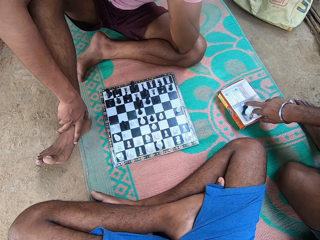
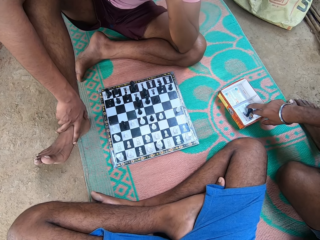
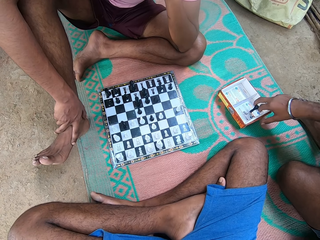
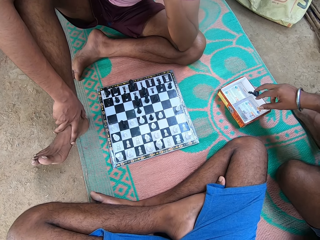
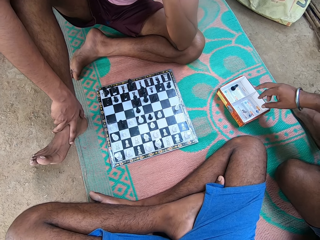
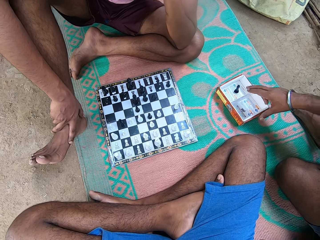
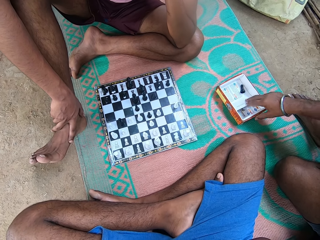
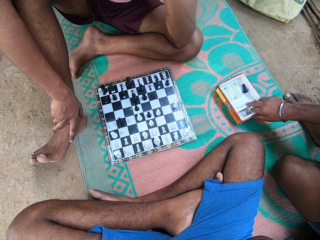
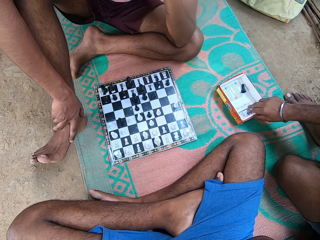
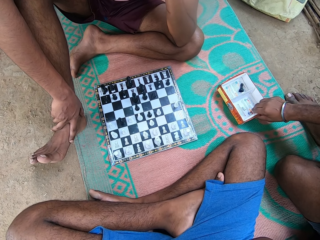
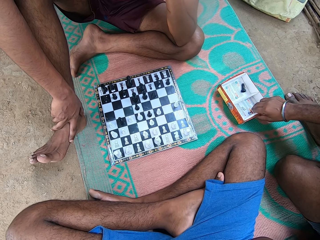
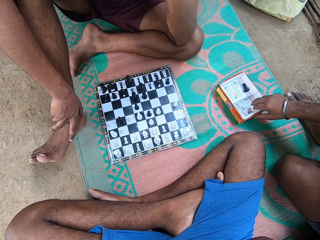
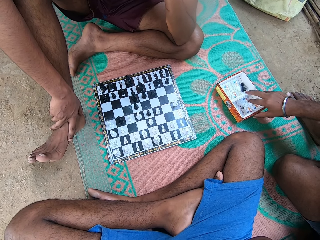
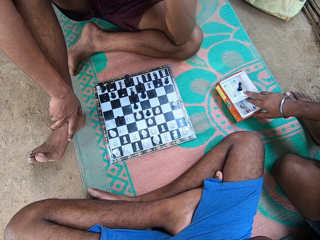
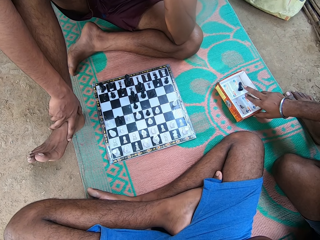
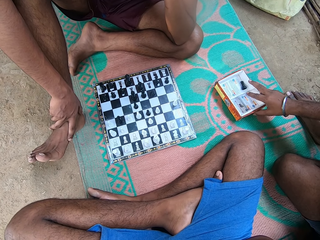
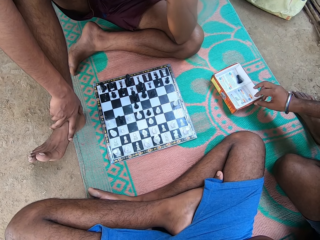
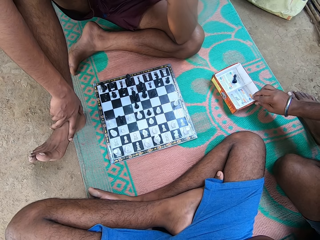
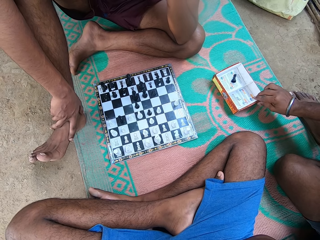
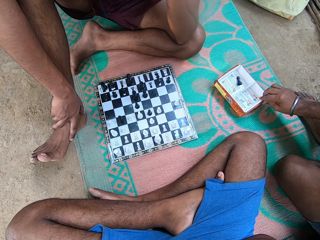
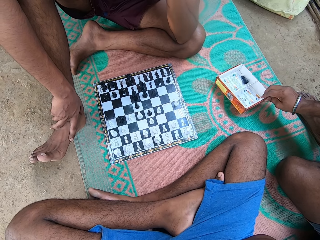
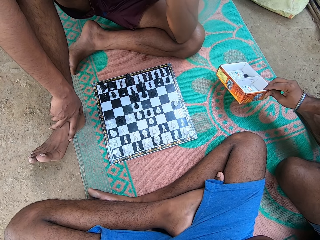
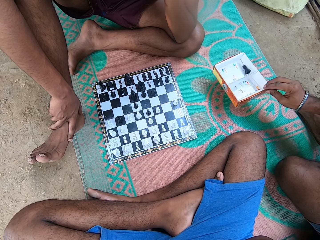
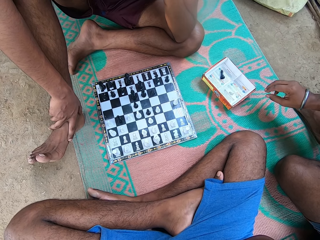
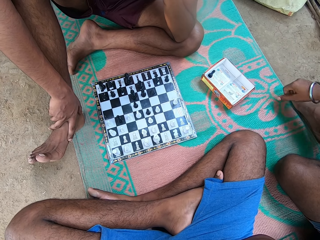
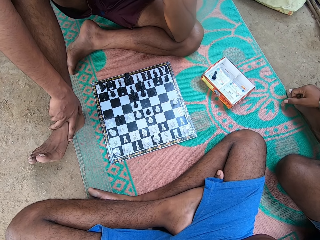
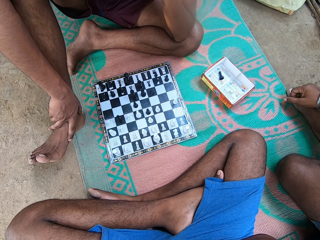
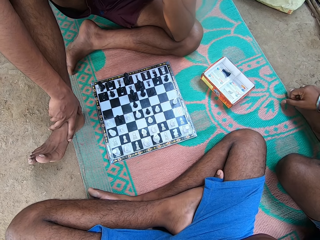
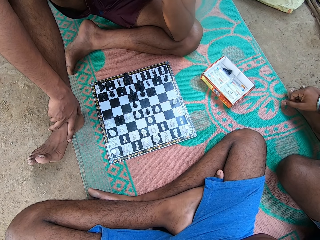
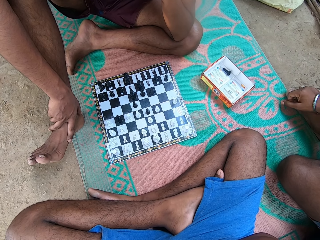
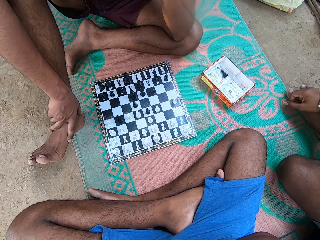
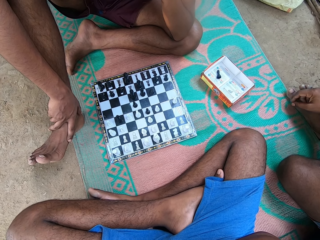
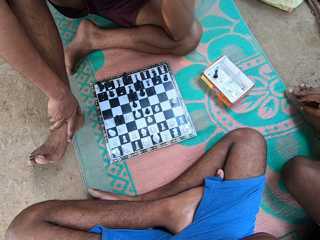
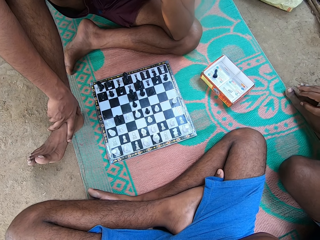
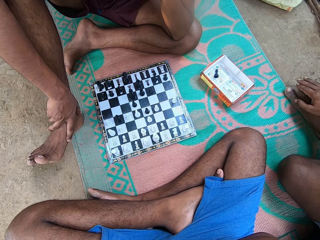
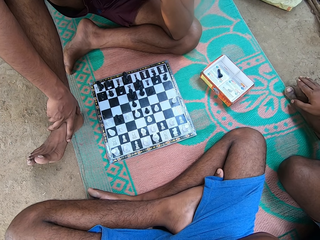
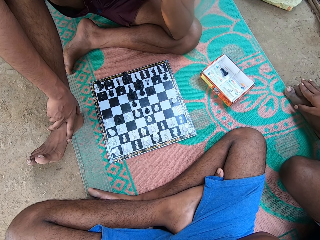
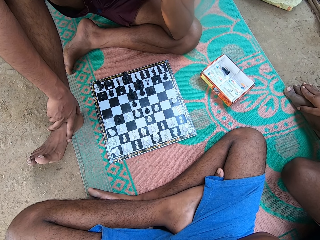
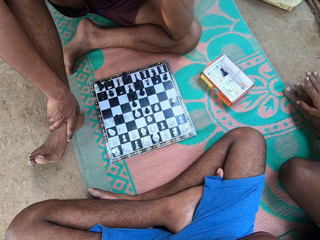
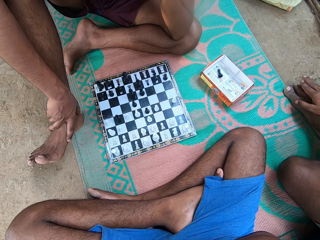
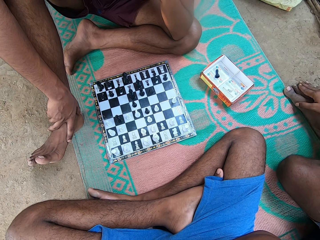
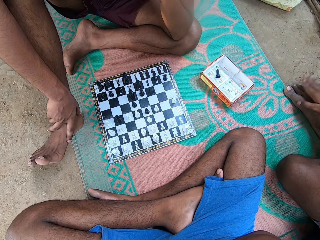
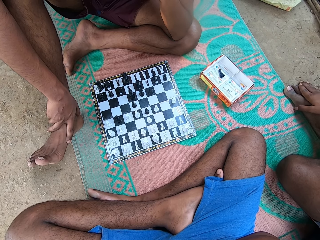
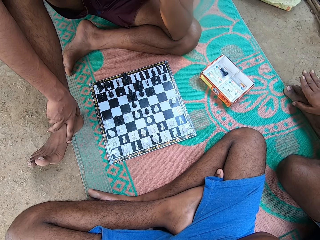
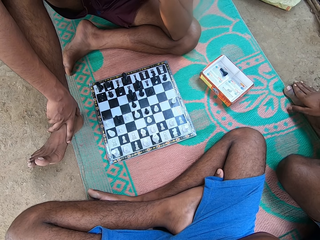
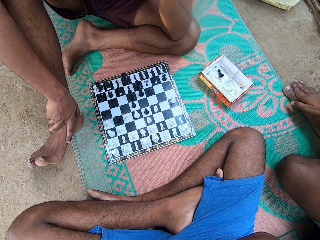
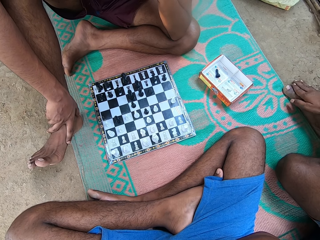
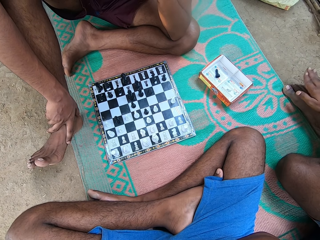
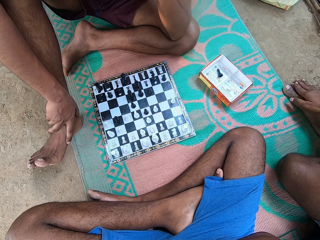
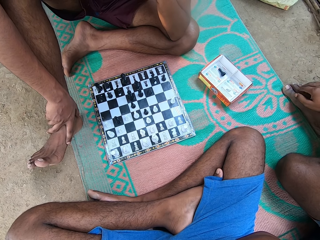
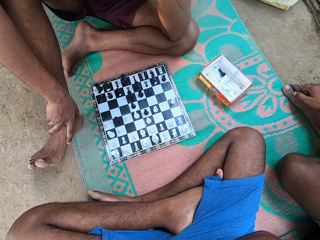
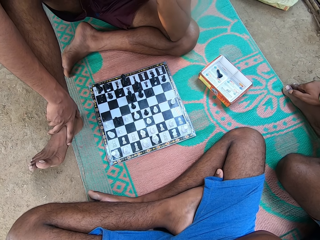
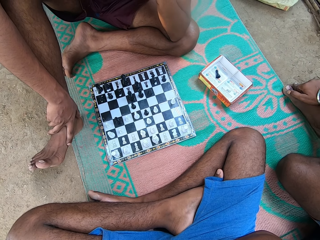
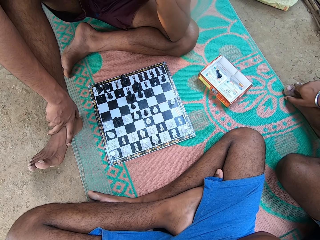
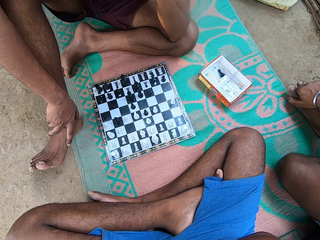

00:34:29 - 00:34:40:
A man touches the chess piece. Another man talks. The first man takes the pawn from the box and throws the pawn in the box. The first man pushes the box and drops the chess box. The first man taps his leg and touches his foot.

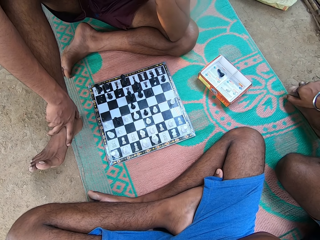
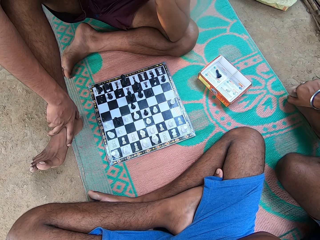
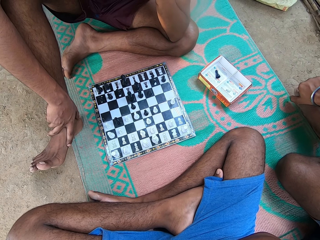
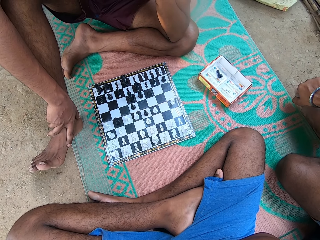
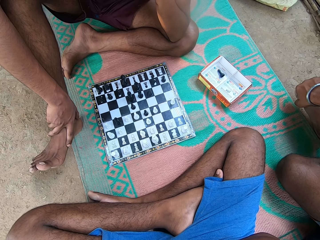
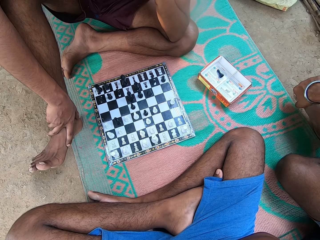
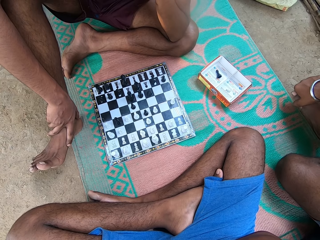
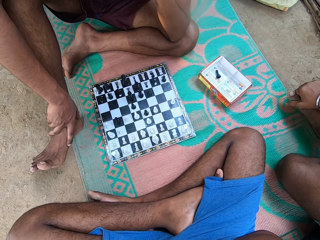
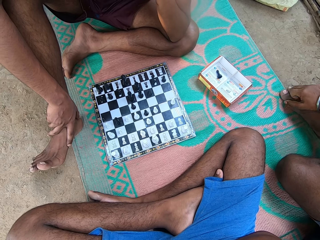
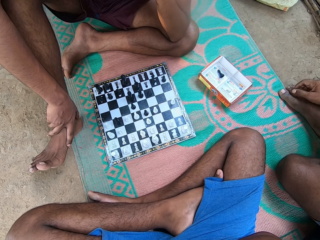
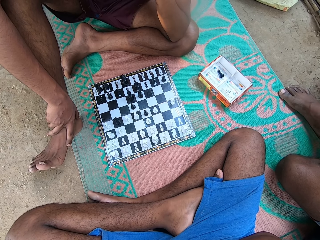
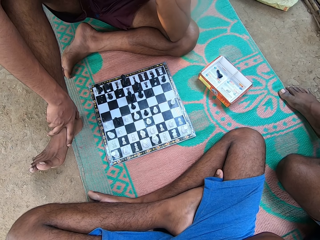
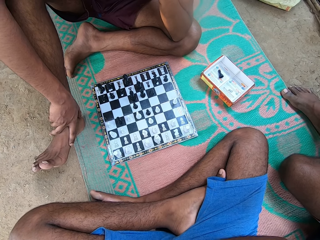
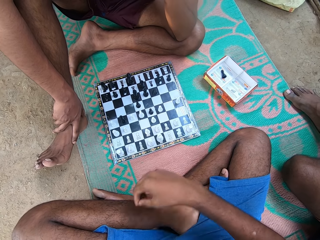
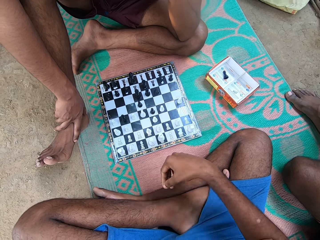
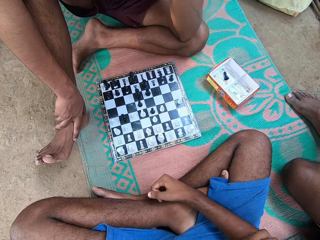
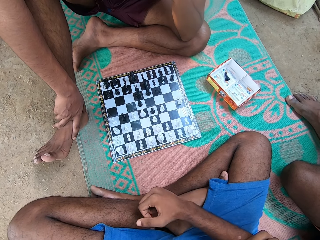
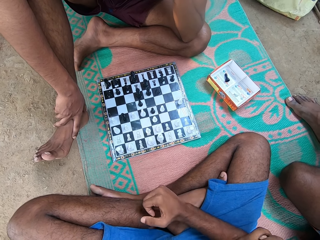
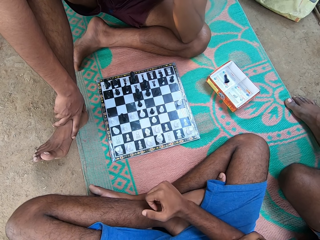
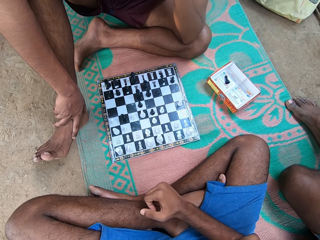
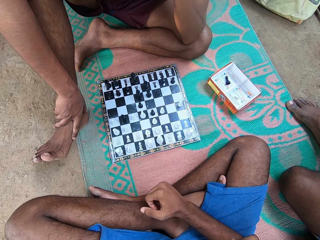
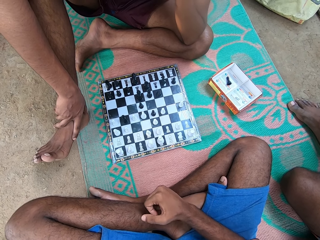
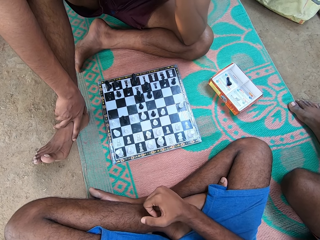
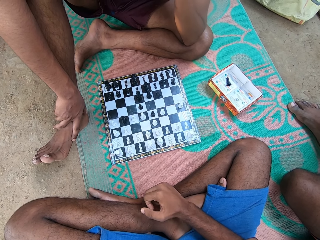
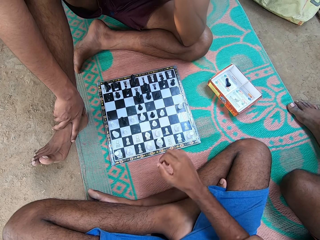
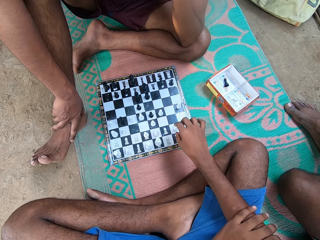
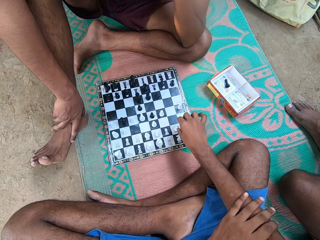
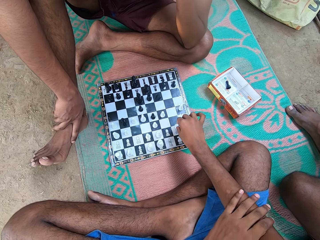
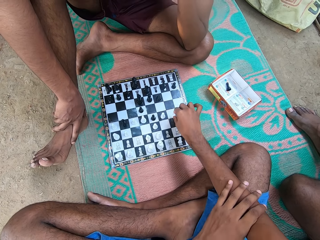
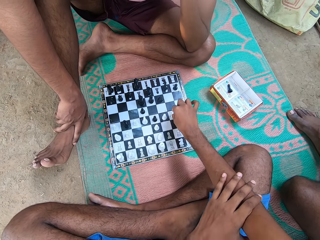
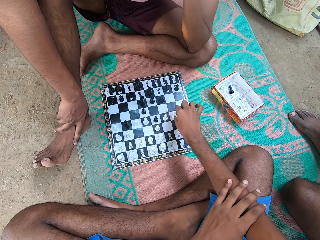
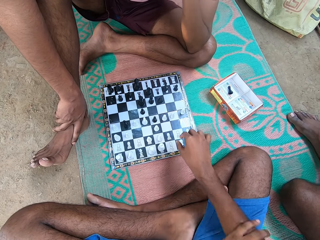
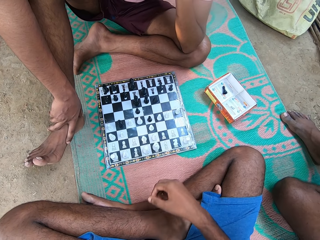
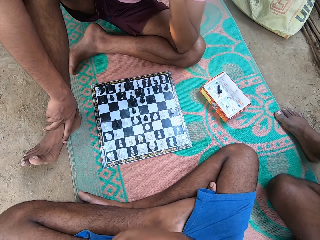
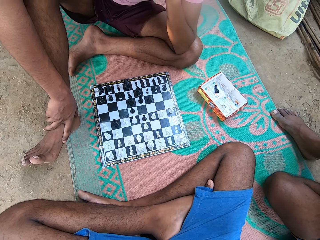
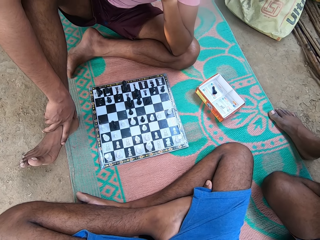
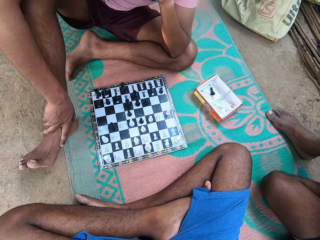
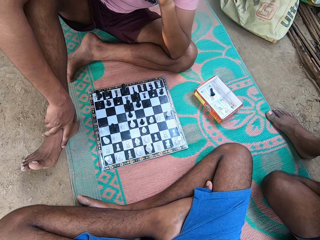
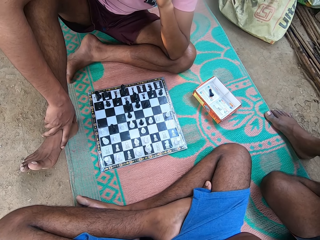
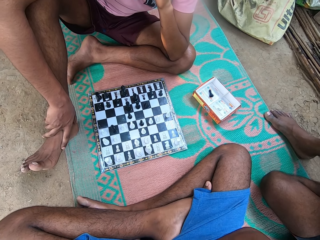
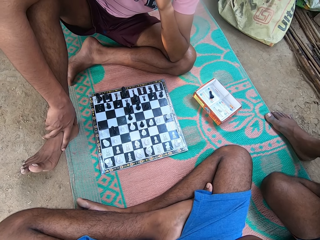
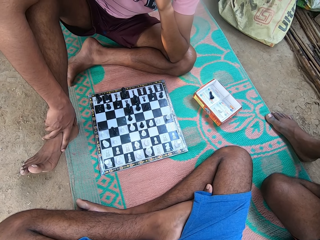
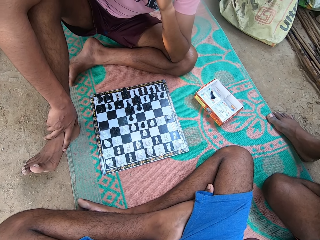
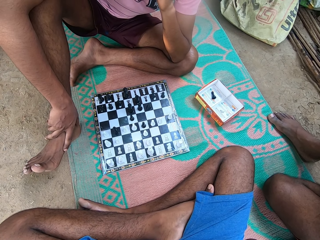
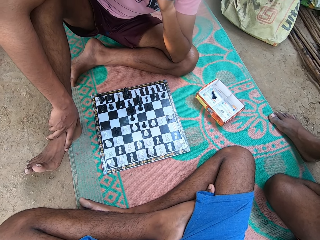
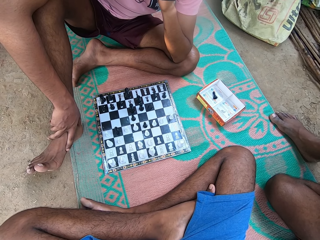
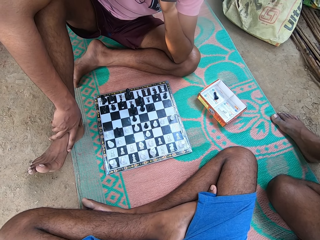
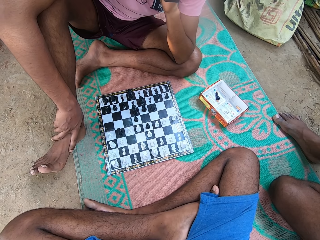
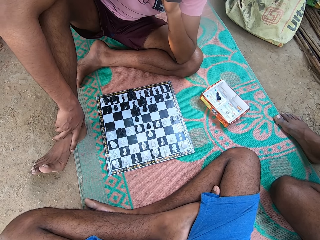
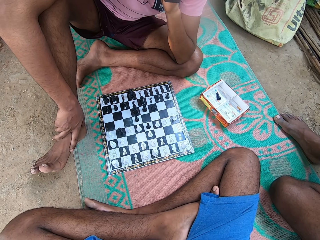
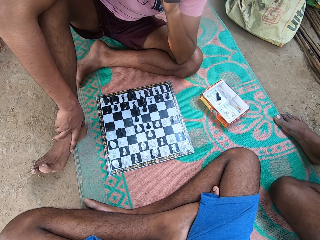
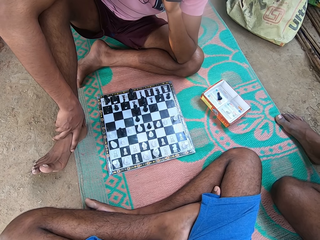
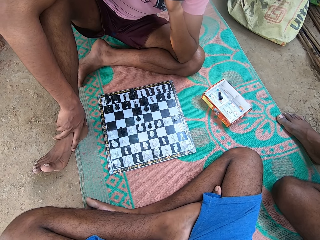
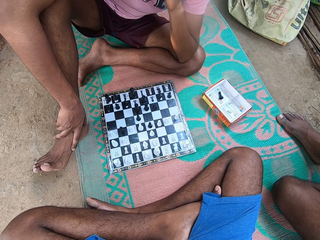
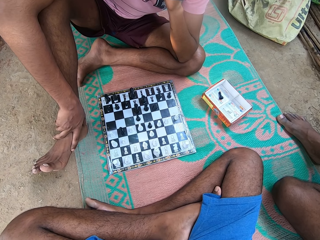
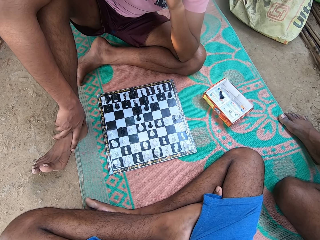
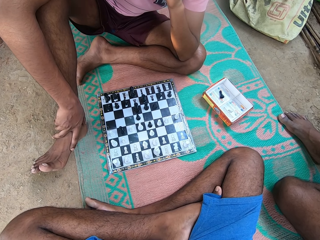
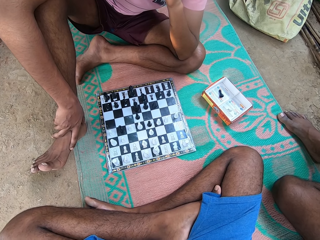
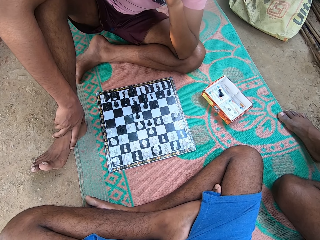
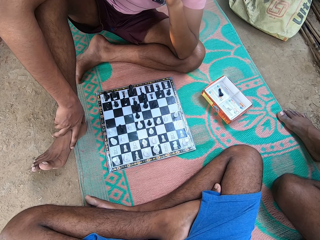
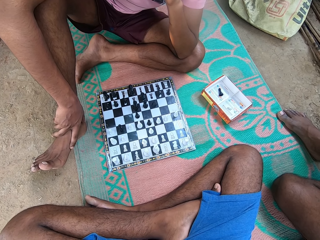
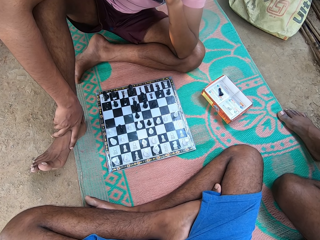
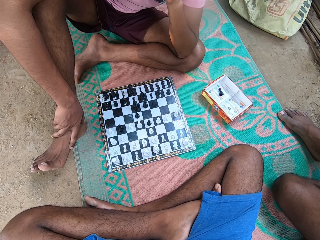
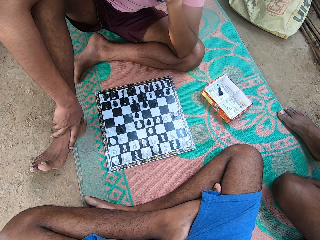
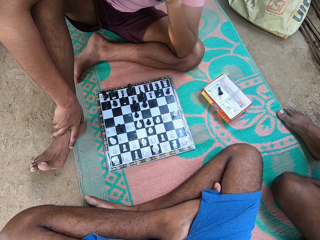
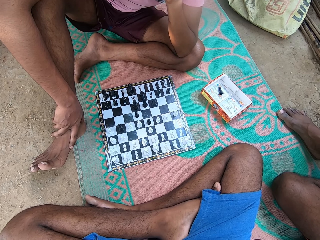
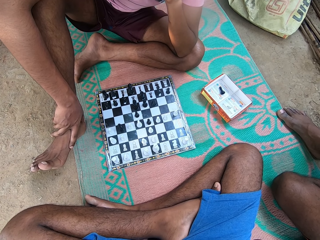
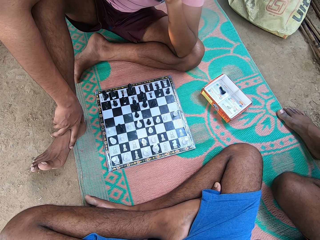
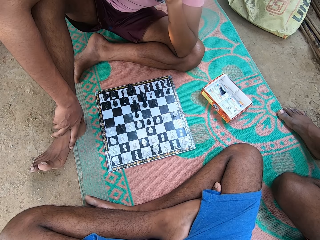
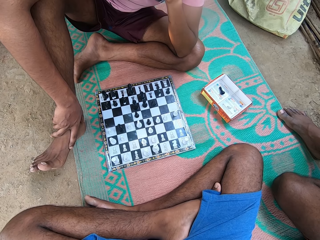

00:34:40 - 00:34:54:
The camera wearer moves his hand. He hits his leg. He moves a pawn on the chessboard. He looks at the chessboard.
